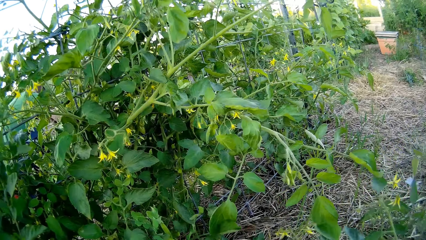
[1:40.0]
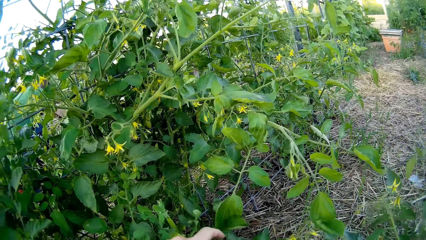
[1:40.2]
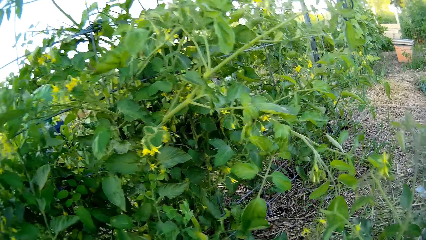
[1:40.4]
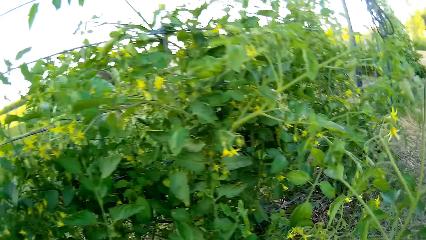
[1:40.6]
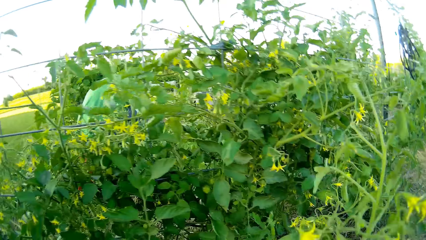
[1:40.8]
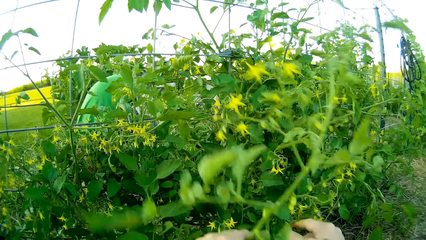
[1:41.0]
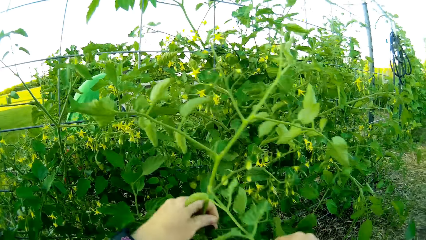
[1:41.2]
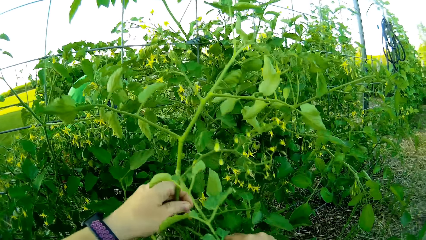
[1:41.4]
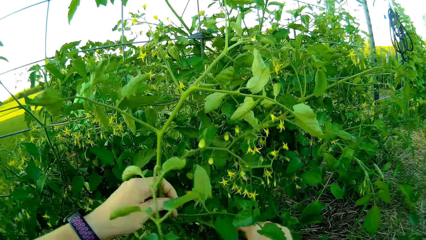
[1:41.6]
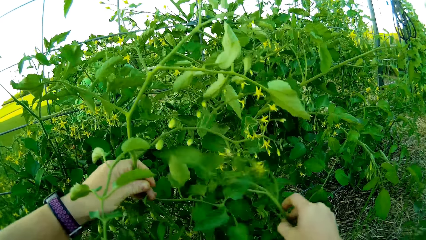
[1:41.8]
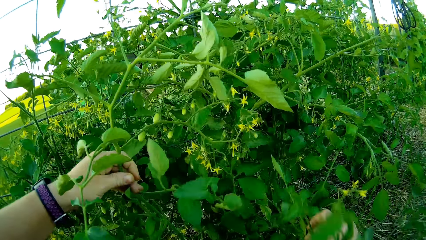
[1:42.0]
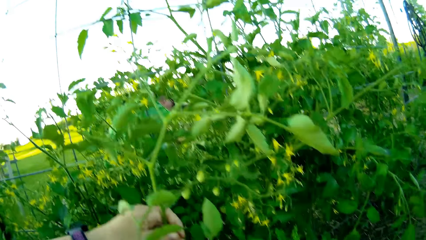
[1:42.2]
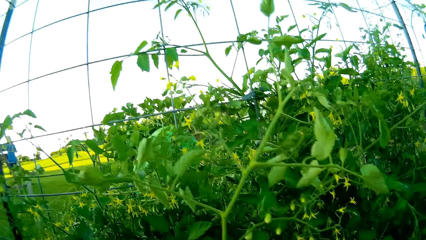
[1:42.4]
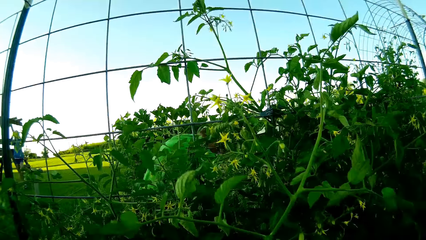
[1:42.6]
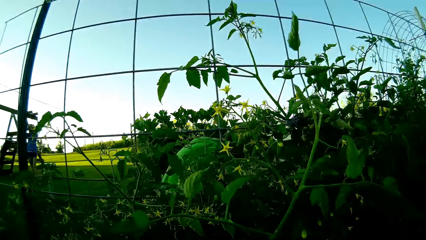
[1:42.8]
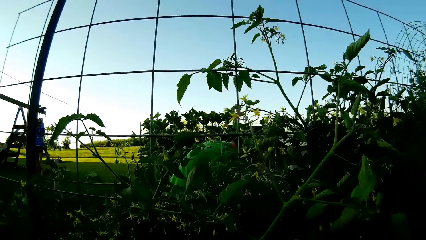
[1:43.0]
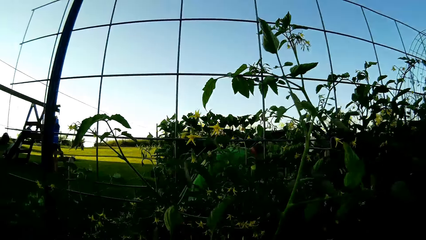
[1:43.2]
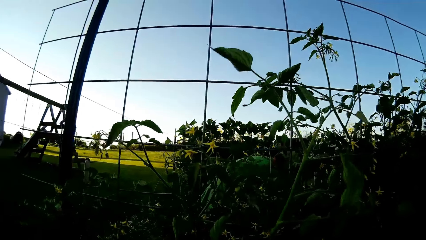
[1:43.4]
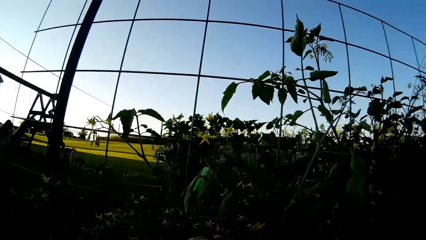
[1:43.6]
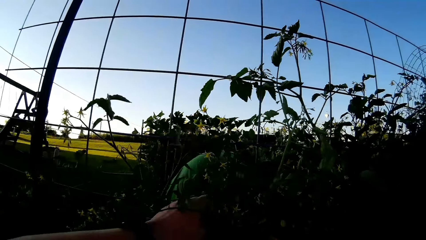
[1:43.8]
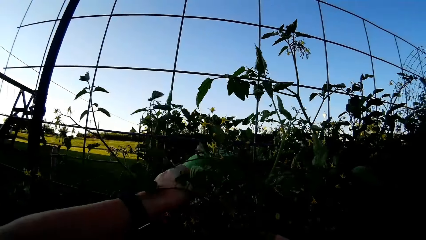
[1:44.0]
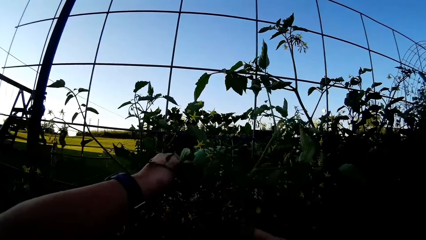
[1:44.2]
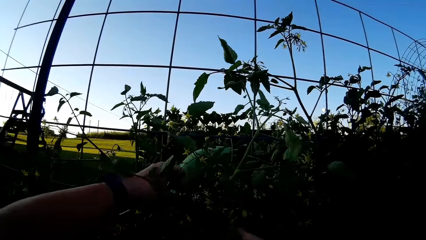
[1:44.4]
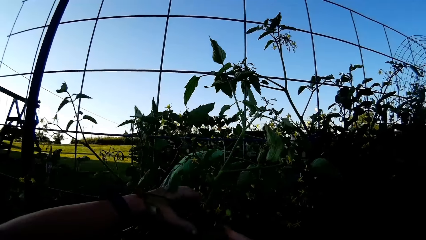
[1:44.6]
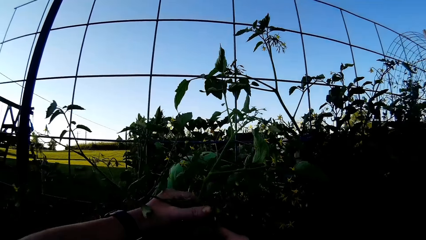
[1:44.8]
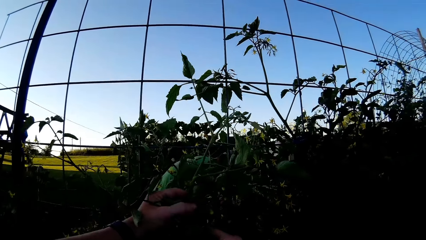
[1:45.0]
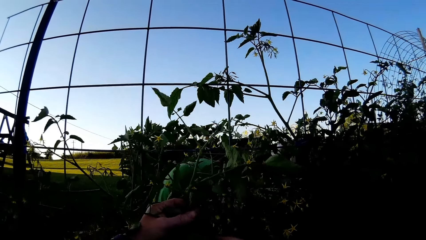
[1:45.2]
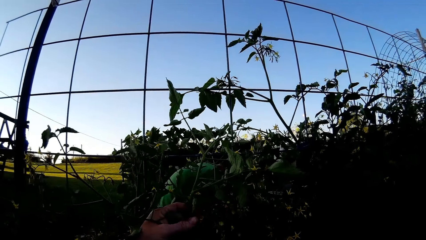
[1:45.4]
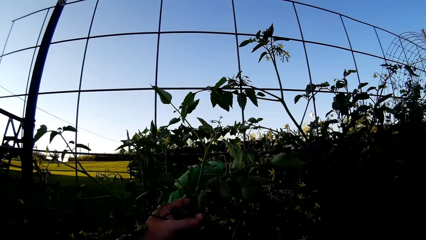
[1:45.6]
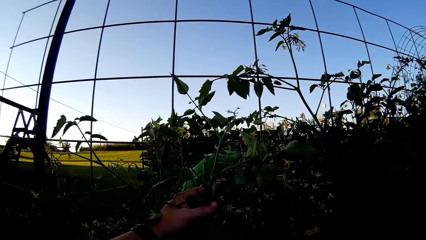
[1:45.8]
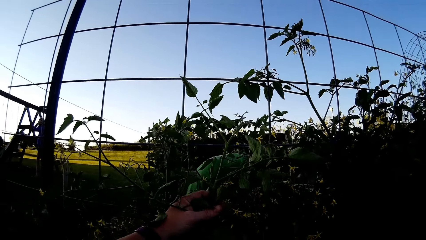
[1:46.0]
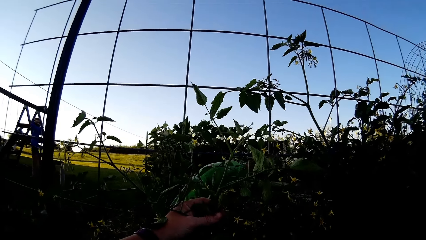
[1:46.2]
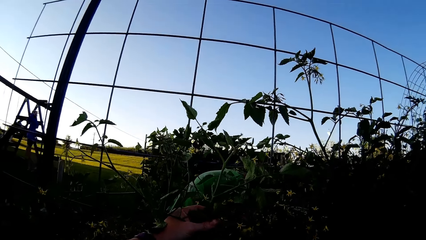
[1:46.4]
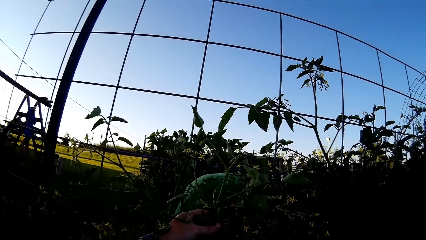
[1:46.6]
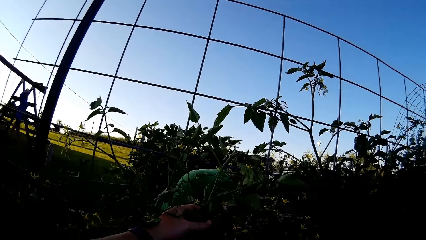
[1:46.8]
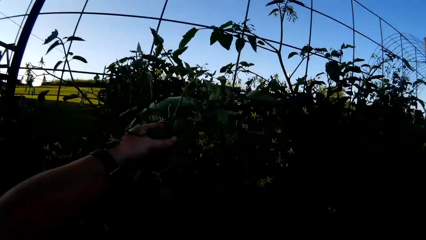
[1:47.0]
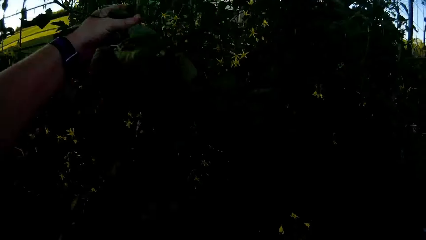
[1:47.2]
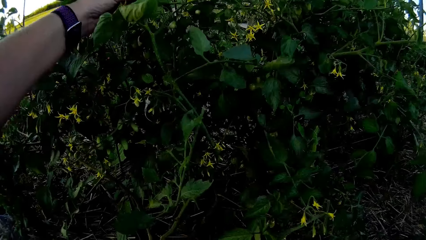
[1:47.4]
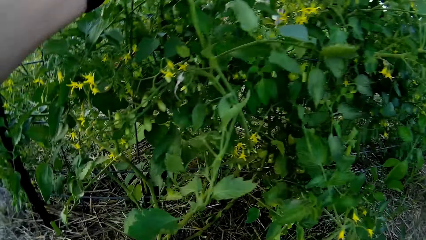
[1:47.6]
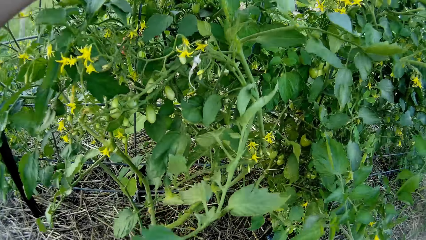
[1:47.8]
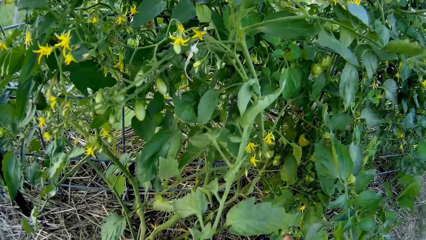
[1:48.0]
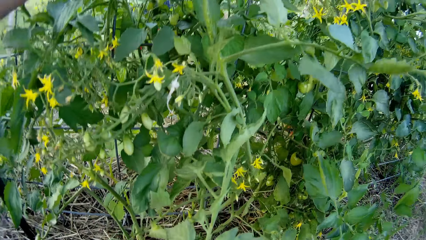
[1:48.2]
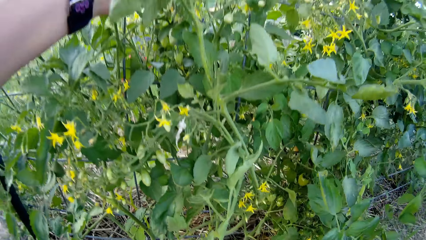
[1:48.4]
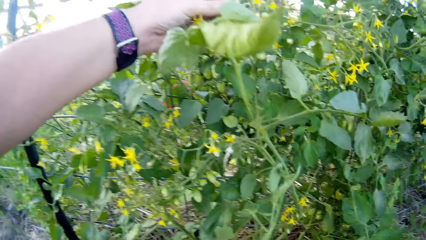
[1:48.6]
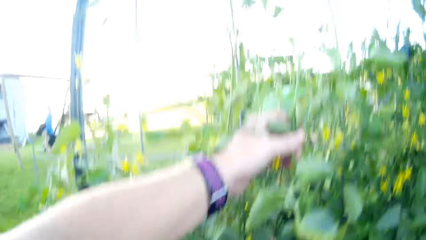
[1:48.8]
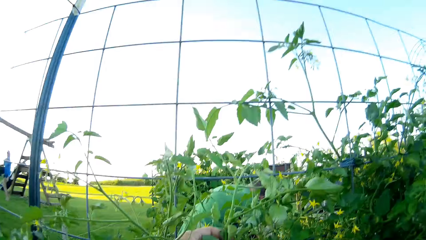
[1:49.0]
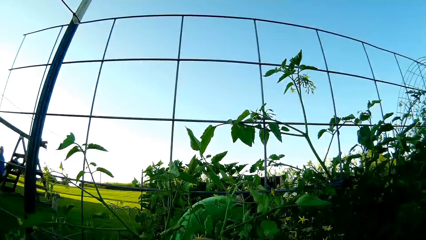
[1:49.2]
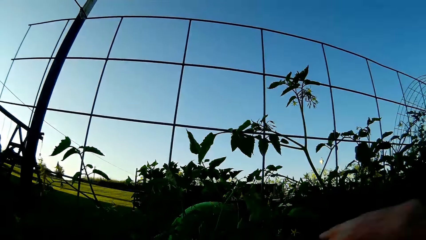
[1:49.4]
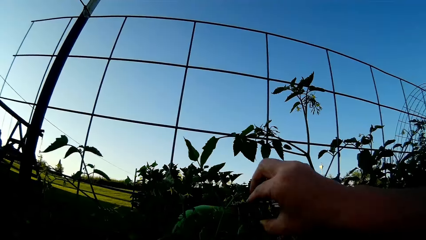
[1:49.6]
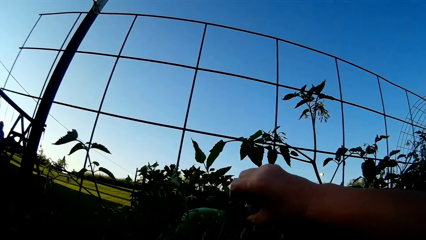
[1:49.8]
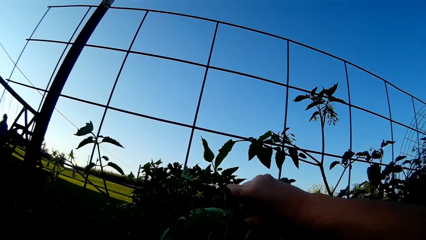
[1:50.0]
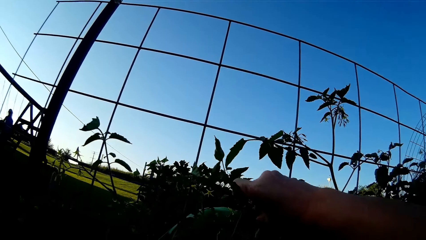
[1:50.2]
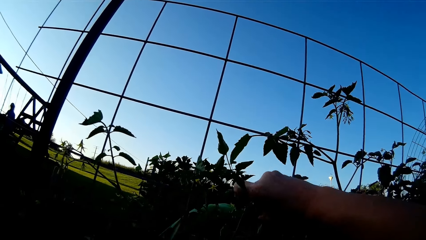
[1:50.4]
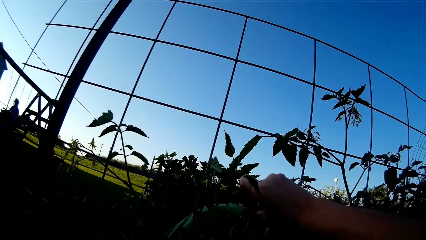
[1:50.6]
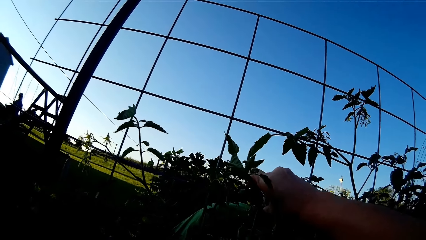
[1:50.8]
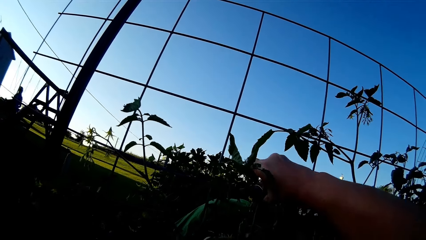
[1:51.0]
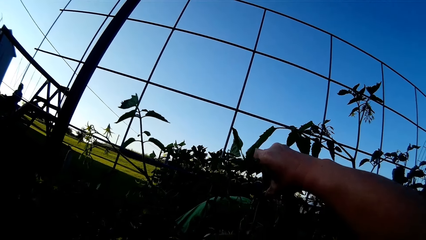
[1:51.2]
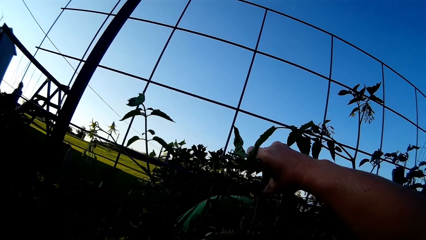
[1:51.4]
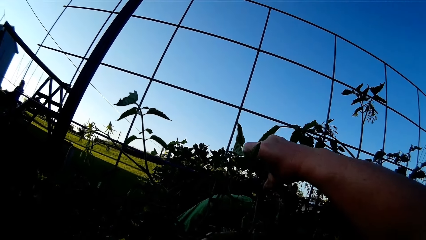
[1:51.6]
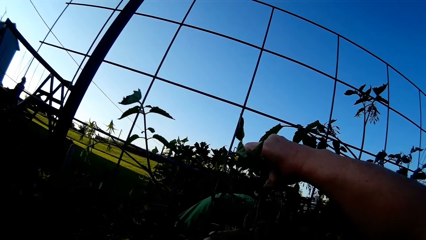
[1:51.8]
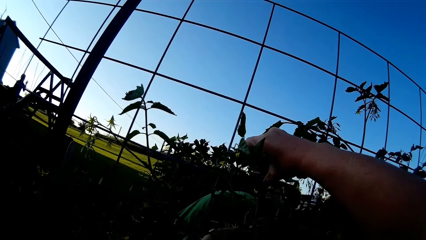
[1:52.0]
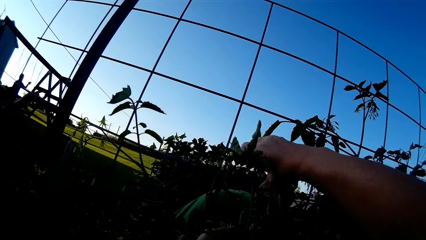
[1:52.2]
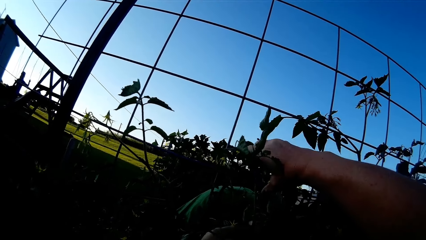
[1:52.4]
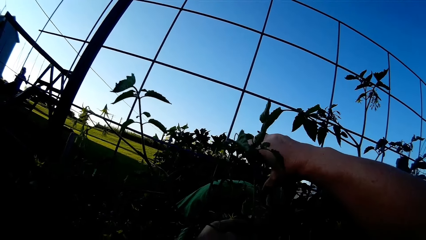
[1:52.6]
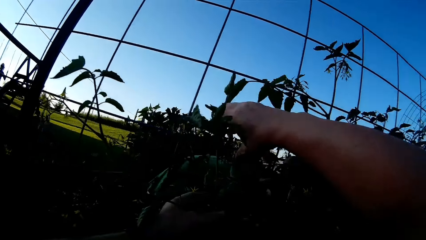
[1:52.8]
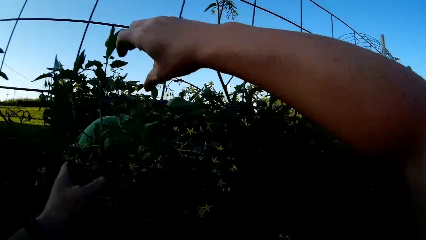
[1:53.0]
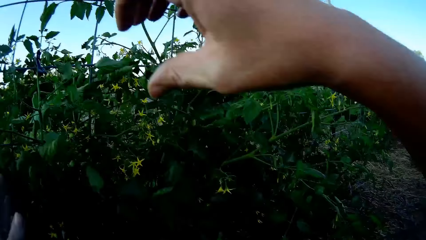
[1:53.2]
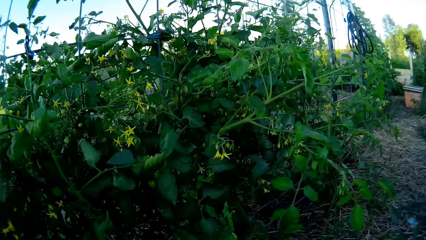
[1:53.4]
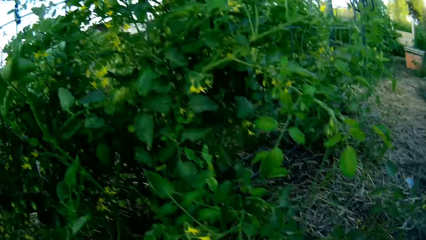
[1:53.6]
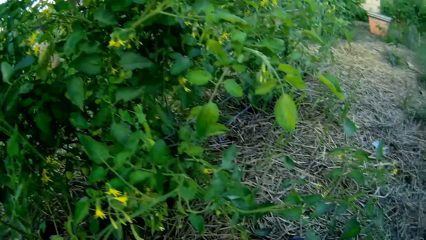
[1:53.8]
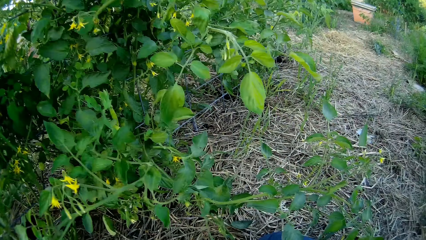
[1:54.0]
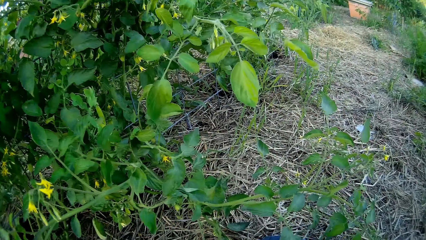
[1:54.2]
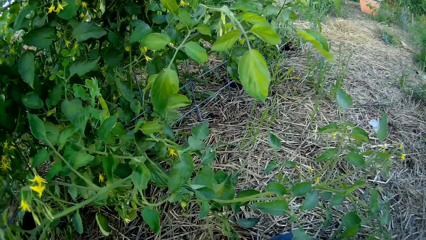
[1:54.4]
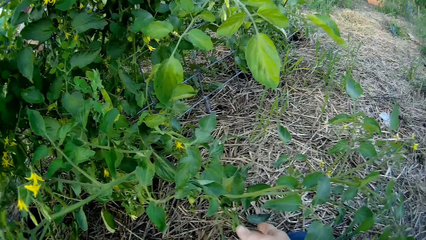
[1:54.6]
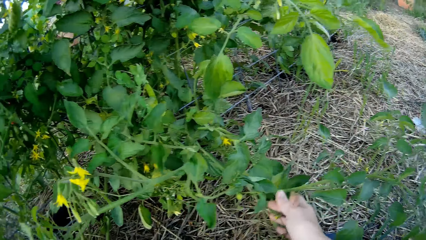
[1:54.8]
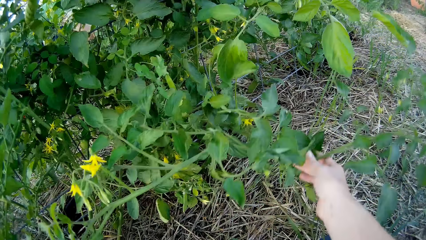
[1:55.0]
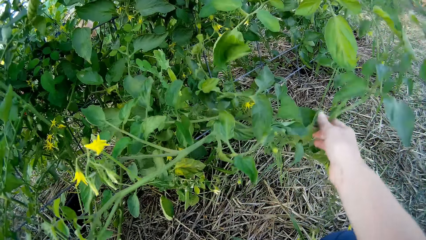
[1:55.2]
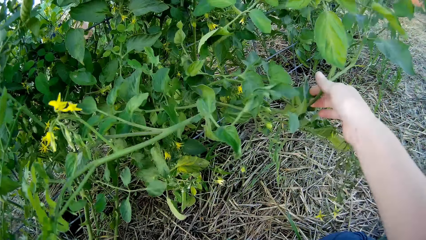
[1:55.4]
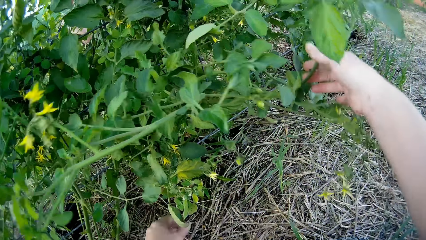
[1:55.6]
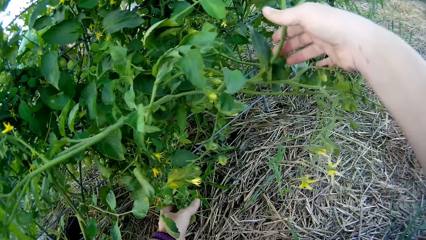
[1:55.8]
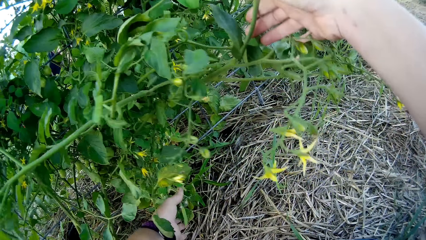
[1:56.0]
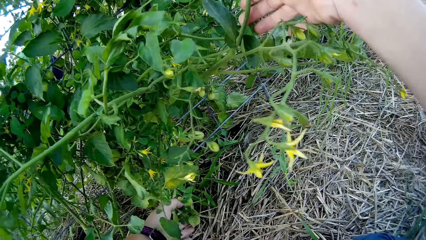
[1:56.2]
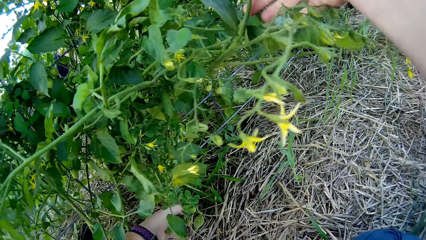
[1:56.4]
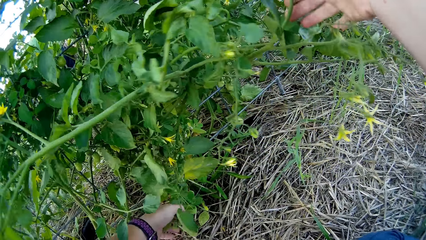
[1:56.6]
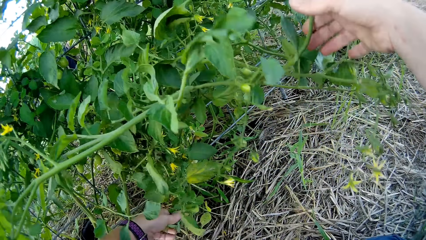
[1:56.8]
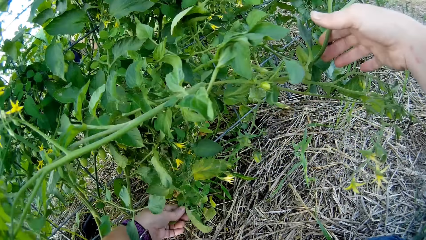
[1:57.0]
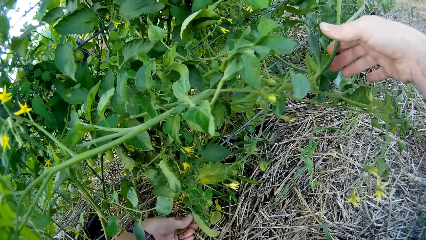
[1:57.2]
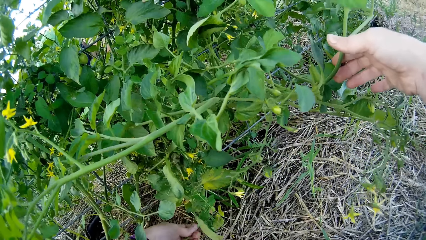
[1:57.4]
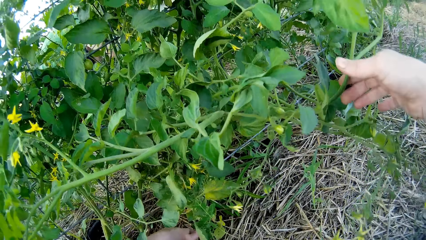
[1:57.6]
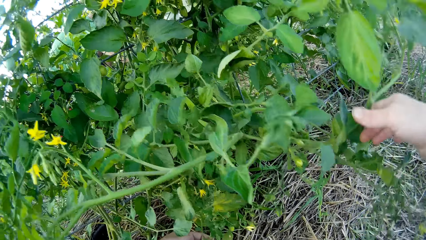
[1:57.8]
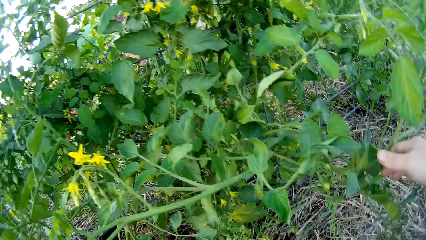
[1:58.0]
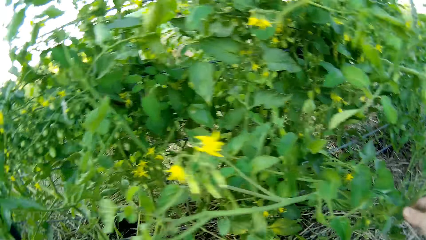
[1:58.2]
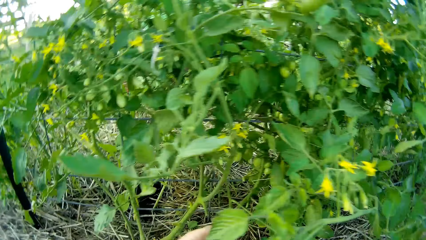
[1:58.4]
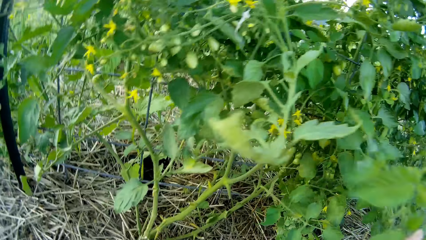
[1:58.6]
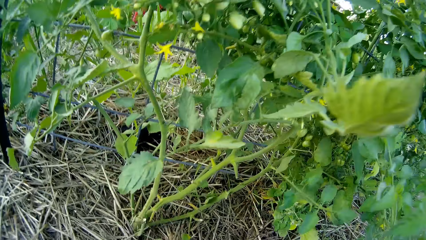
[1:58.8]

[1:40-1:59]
The camera wearer touches the plant. They look at the plant. They attach the plant to the wire mesh. They move the plant.
